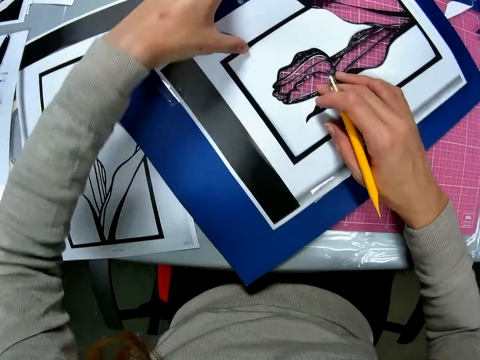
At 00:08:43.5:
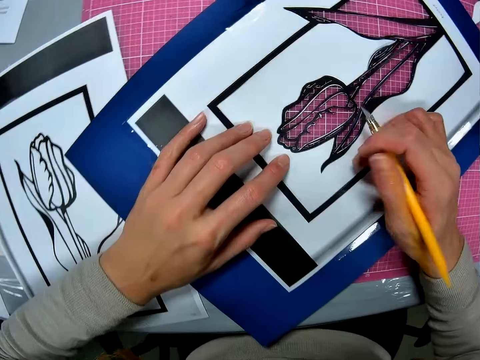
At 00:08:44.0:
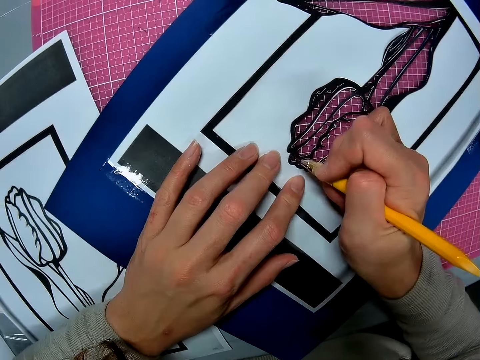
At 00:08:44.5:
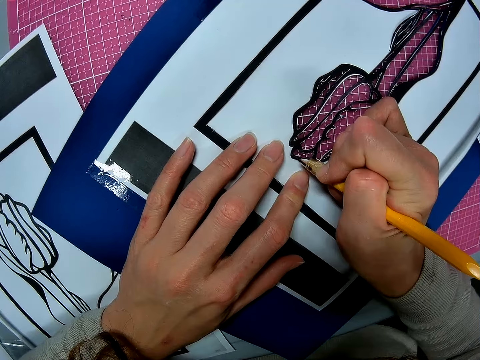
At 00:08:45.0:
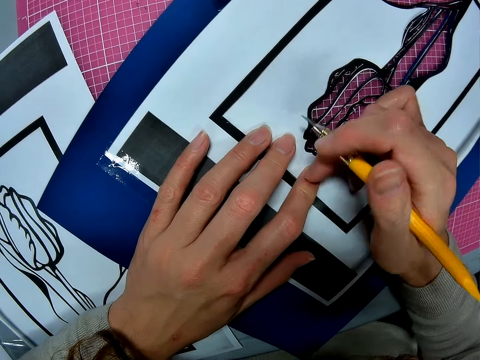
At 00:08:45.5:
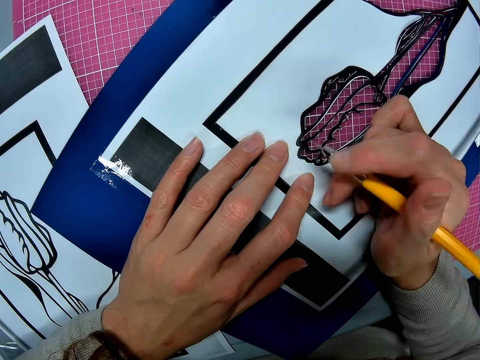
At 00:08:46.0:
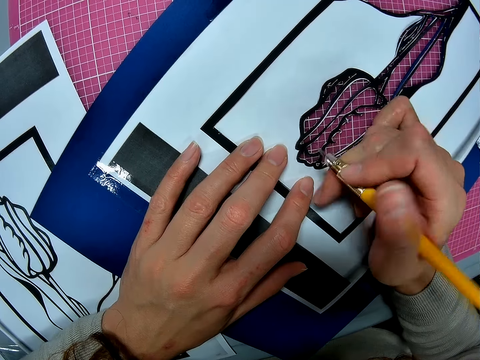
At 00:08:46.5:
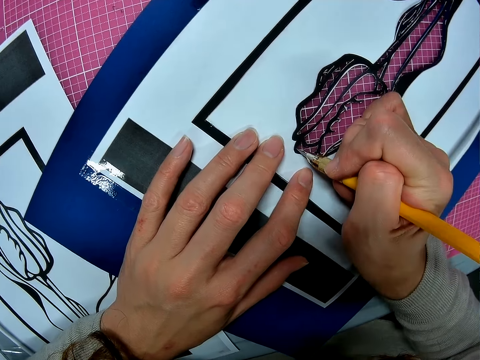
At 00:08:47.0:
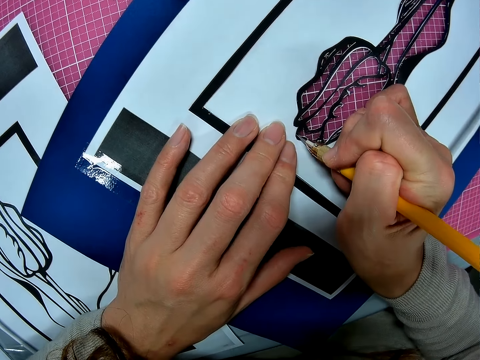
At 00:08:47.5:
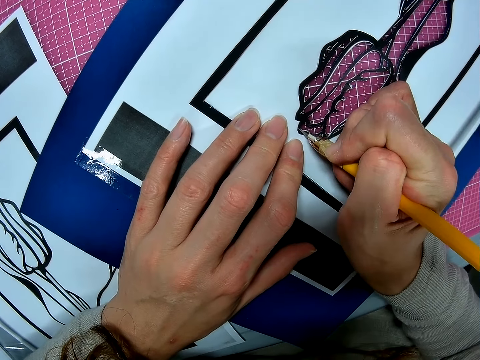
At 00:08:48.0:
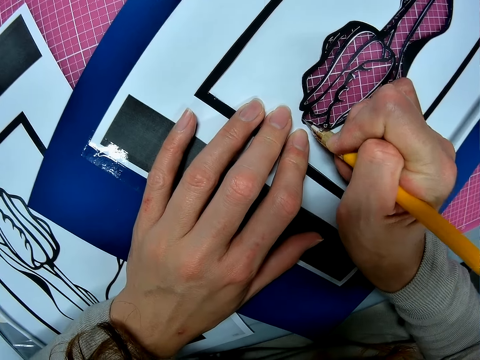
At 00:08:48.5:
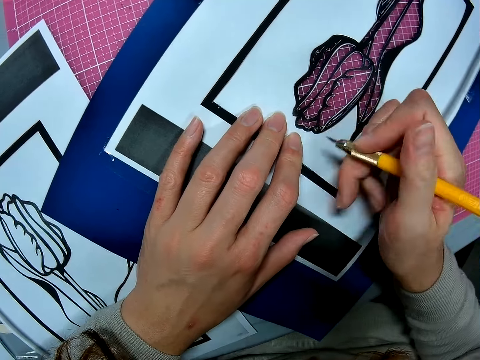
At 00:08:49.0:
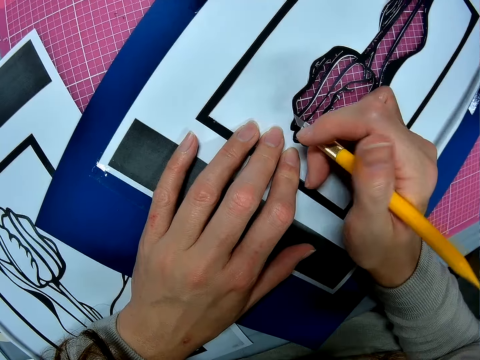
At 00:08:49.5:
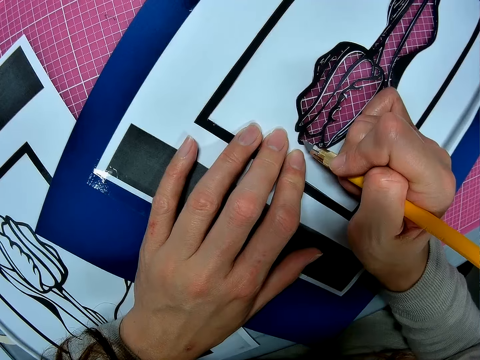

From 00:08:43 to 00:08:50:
The camera wearer rotates the paper. They hold the paper. They cut the paper with a craft knife.

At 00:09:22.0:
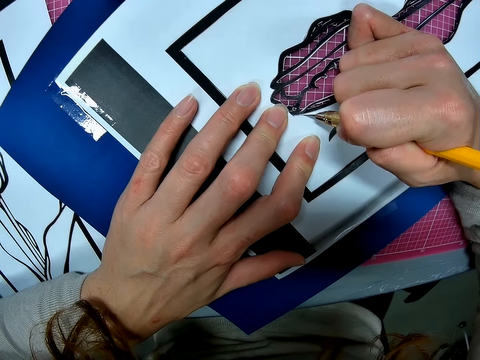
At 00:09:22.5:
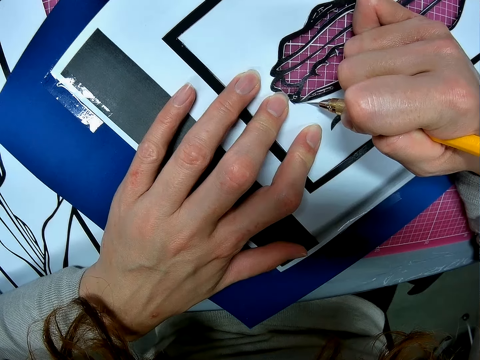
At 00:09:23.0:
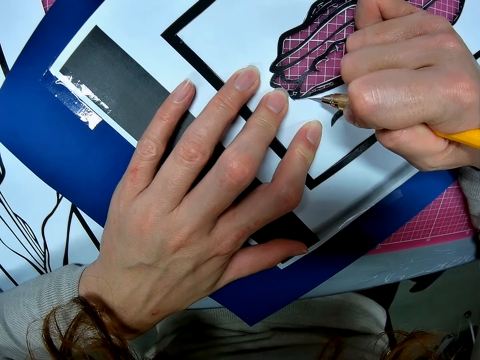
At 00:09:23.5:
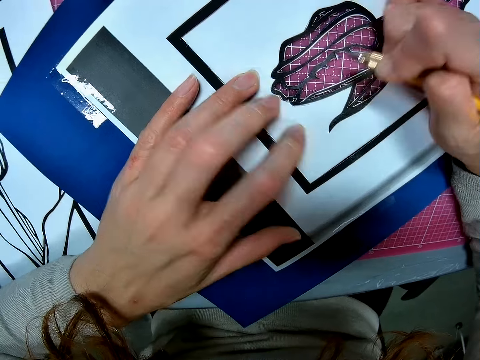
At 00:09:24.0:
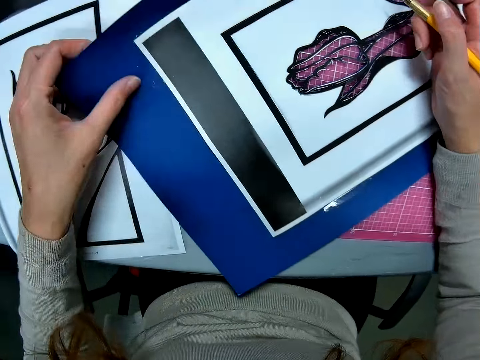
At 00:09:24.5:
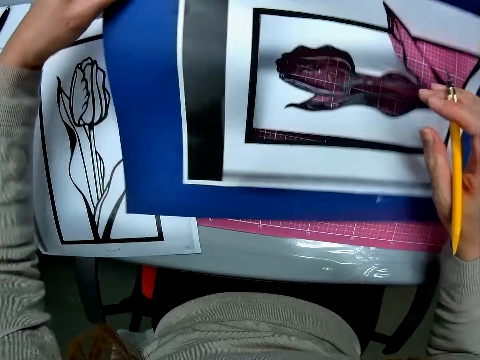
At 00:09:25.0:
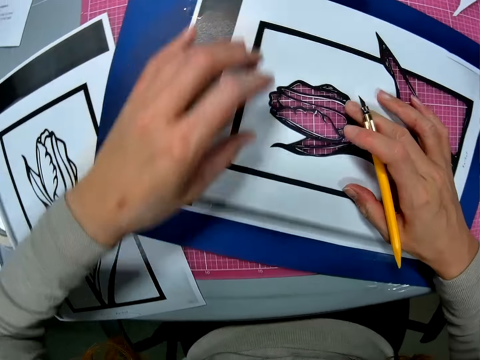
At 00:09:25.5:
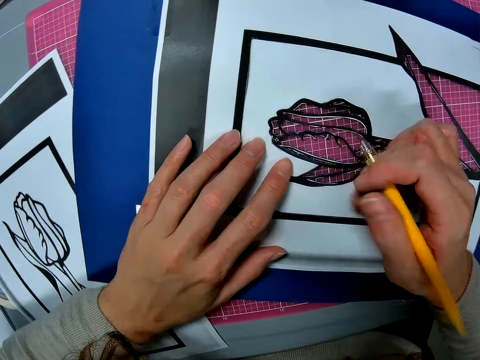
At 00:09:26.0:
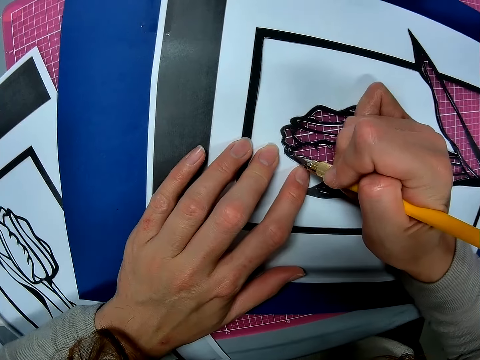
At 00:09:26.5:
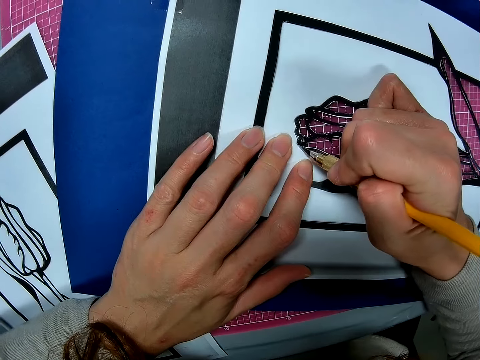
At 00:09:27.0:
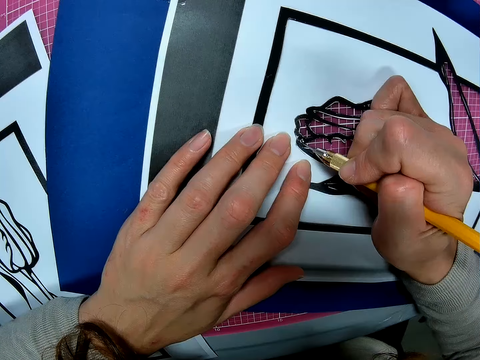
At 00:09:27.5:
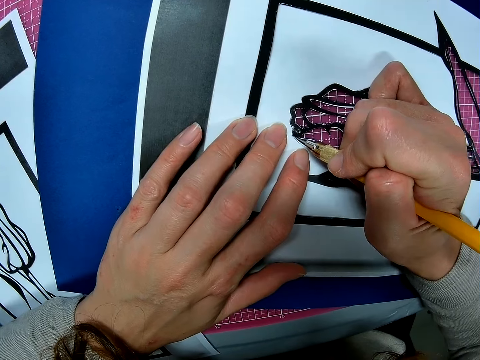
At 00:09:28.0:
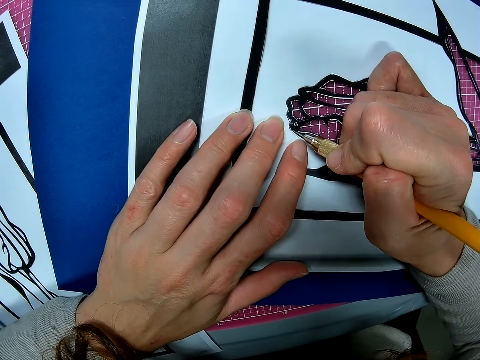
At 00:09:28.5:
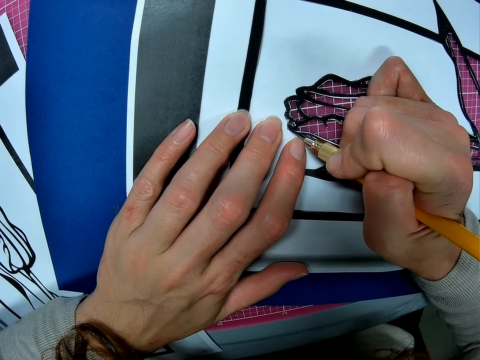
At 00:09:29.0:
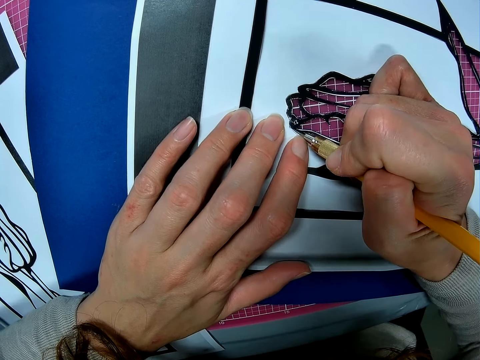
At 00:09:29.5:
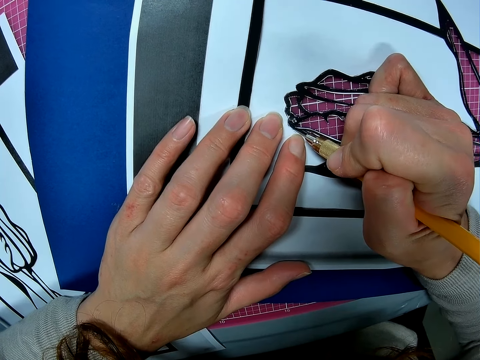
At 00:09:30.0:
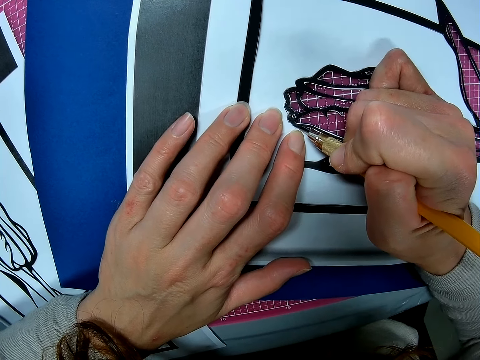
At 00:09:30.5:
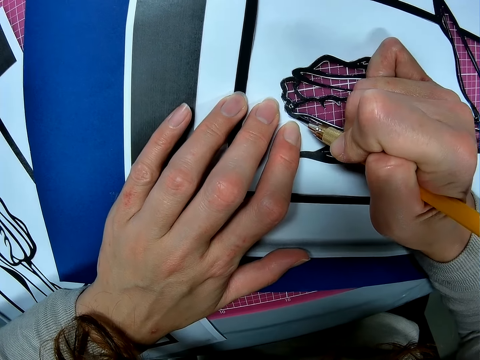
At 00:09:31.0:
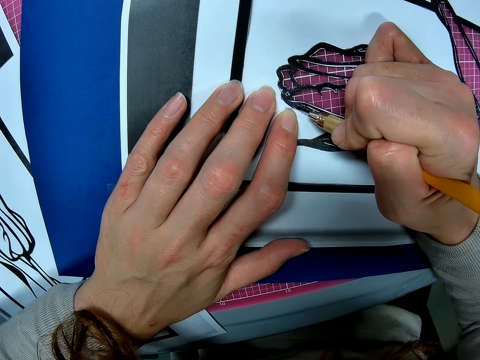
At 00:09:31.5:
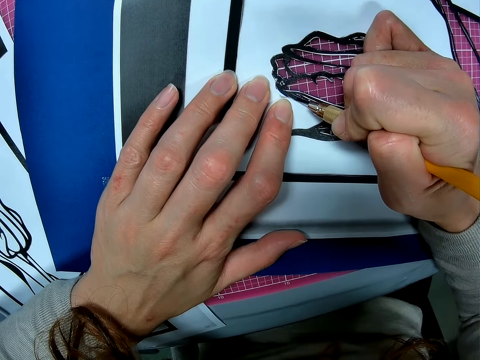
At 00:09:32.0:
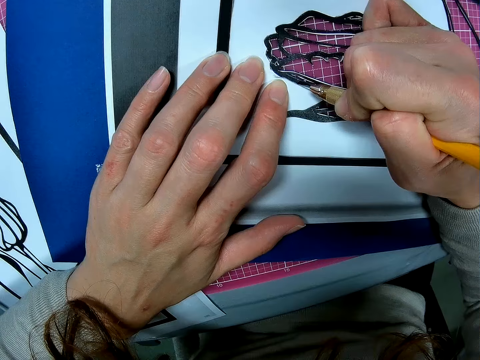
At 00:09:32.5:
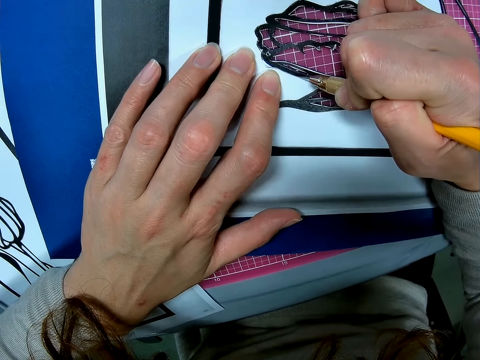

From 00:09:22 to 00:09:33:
The camera wearer pauses cutting the paper. They adjust the paper. They rotate the paper. They cut the paper with a craft knife.

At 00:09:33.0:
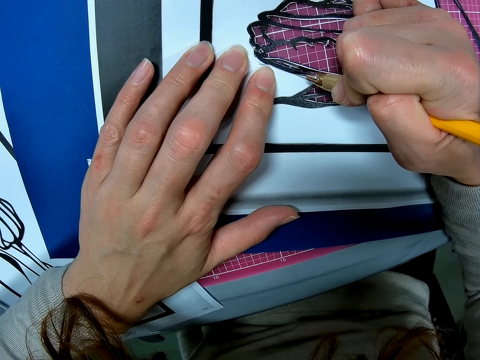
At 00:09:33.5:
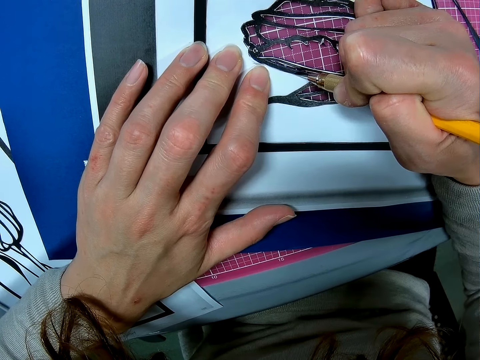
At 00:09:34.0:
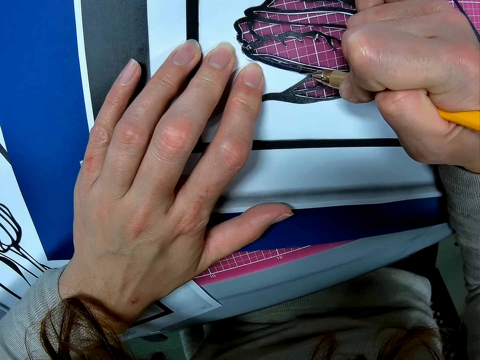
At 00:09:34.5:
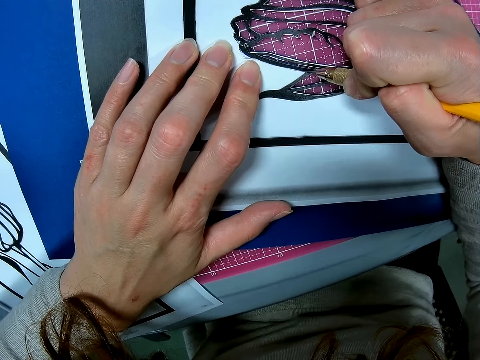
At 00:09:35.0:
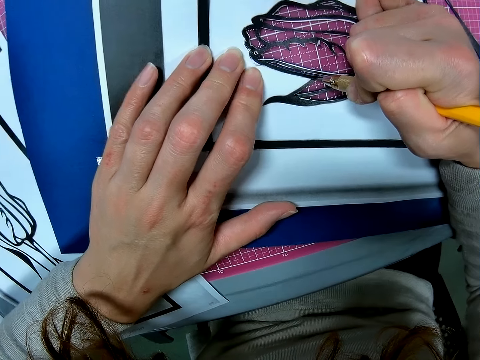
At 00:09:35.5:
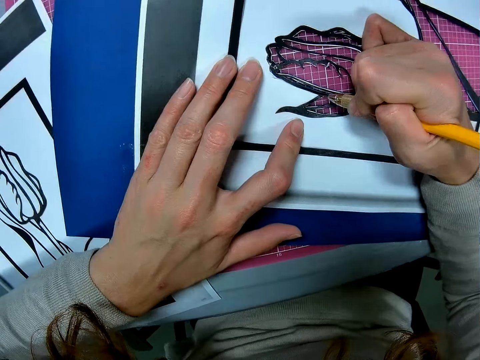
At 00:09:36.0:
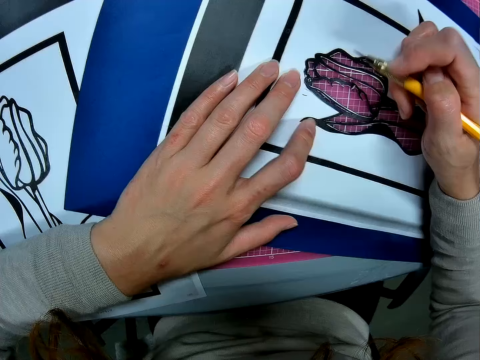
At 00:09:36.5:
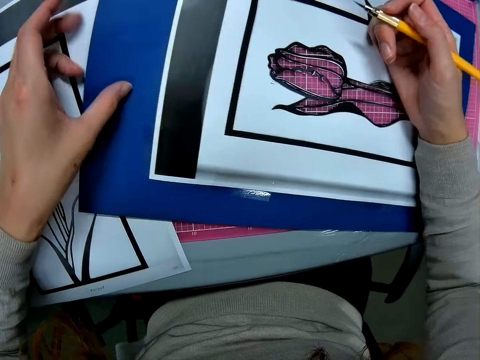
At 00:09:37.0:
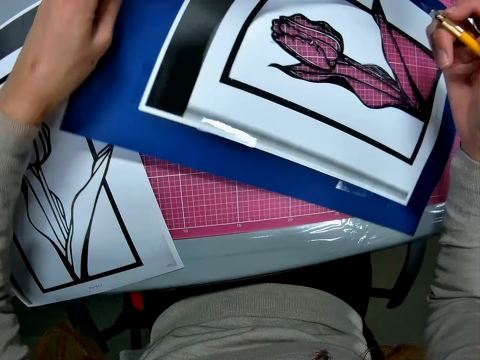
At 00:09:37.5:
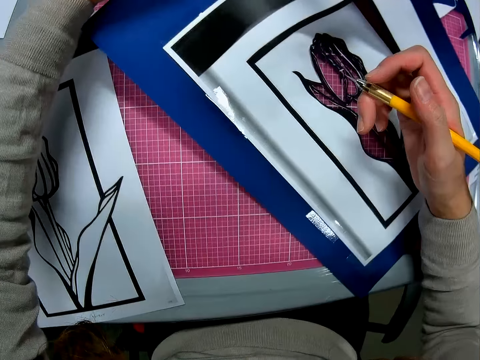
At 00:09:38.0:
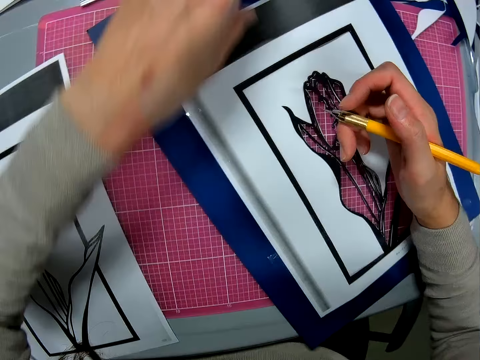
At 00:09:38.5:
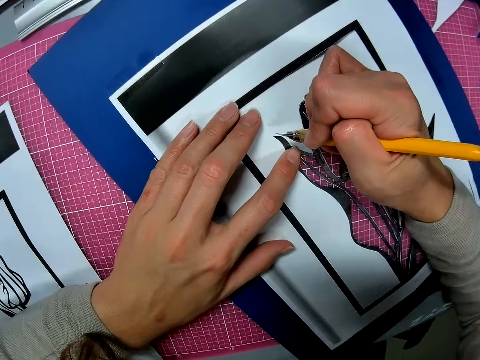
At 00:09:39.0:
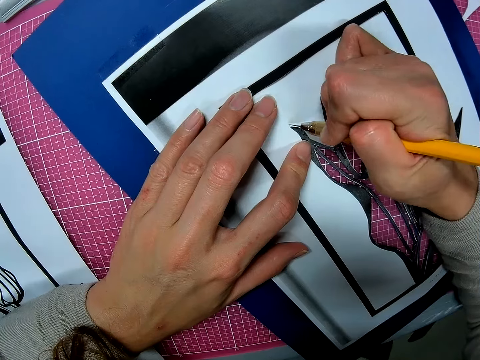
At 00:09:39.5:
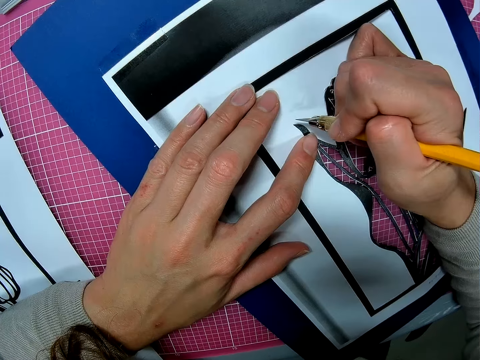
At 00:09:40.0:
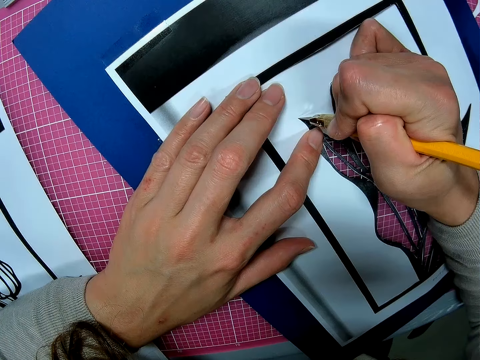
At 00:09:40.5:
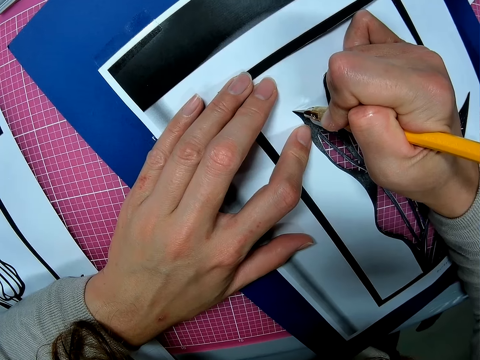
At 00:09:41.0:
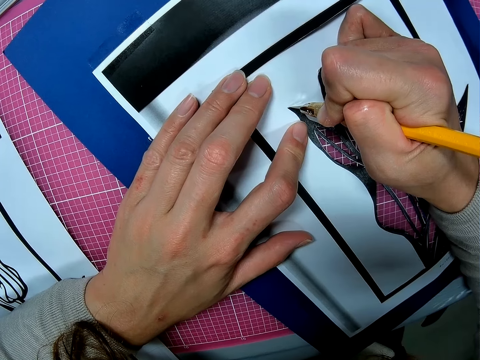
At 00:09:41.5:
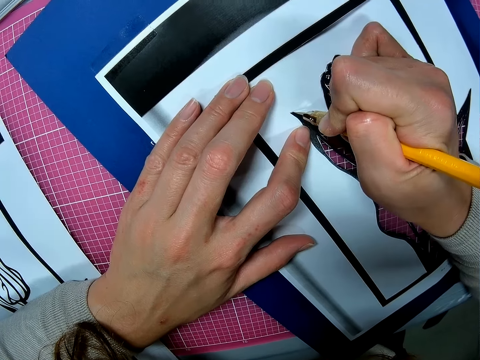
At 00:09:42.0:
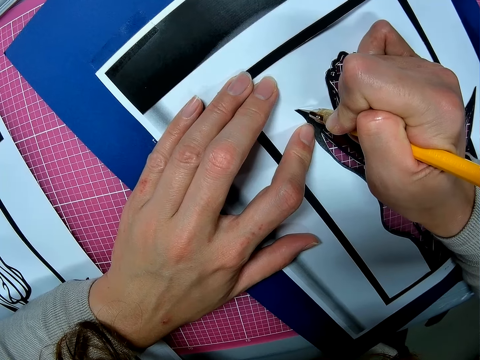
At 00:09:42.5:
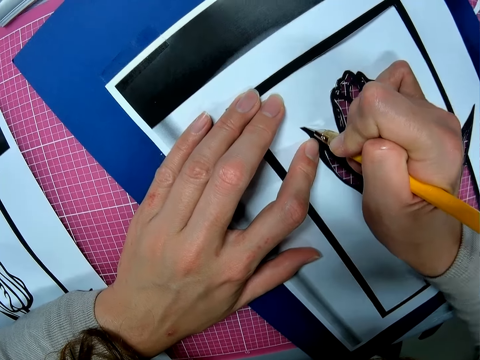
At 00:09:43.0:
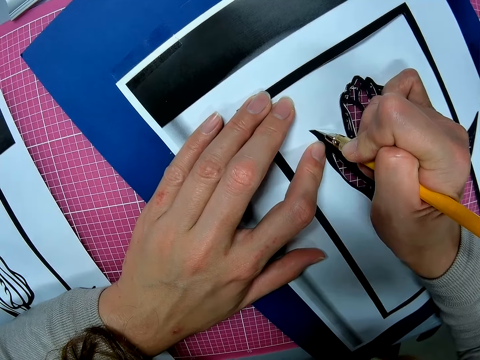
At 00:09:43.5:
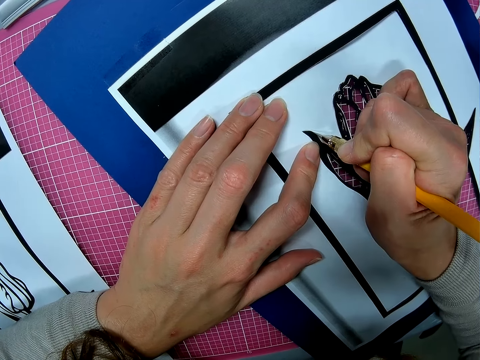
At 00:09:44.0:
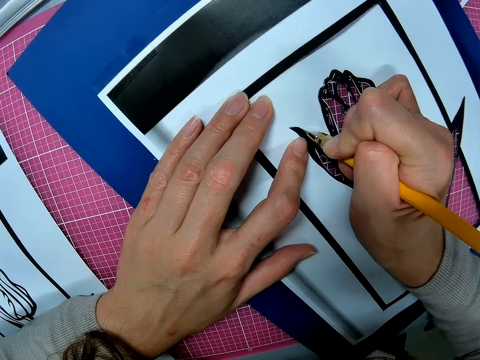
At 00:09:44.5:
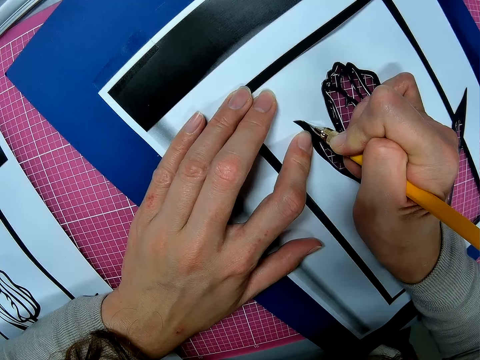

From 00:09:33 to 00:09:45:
The camera wearer pauses cutting the paper. They adjust the paper. They rotate the paper. They cut the paper with a craft knife.
